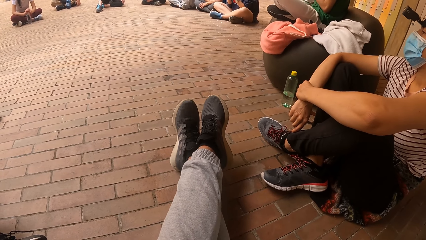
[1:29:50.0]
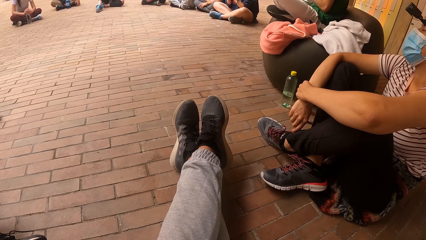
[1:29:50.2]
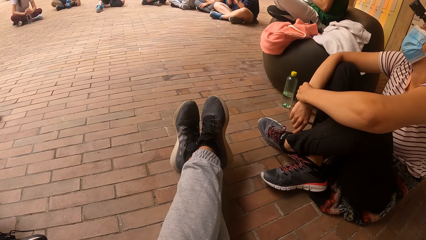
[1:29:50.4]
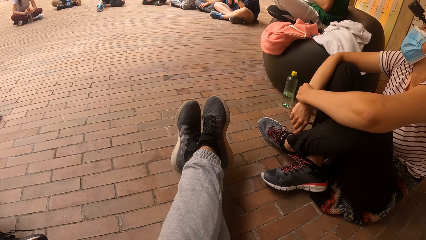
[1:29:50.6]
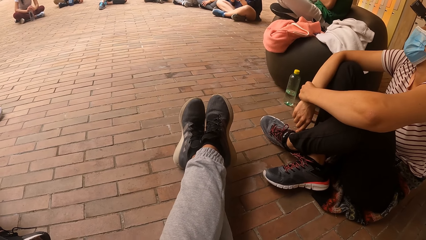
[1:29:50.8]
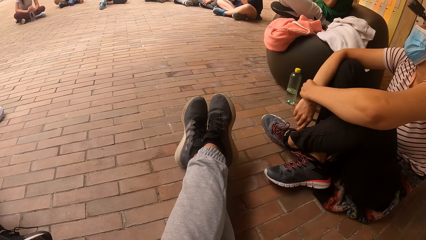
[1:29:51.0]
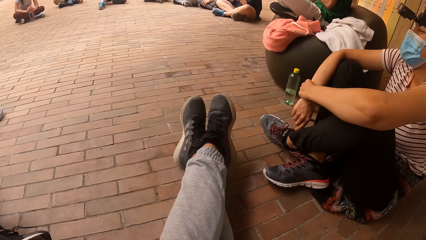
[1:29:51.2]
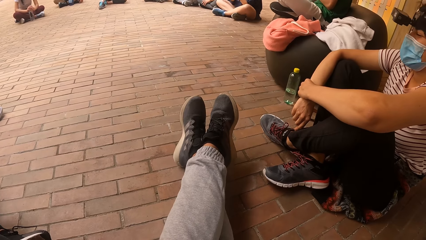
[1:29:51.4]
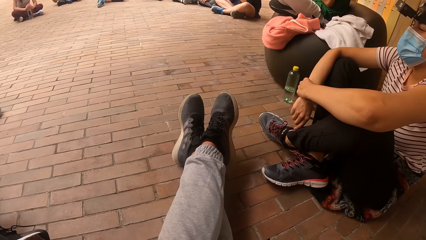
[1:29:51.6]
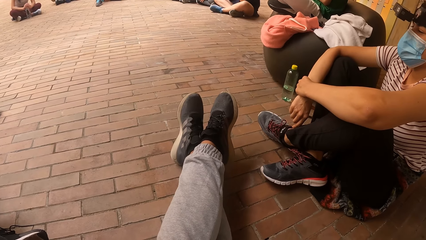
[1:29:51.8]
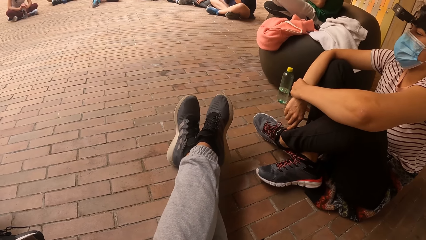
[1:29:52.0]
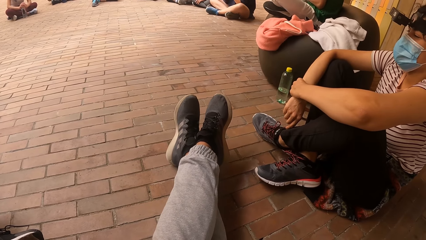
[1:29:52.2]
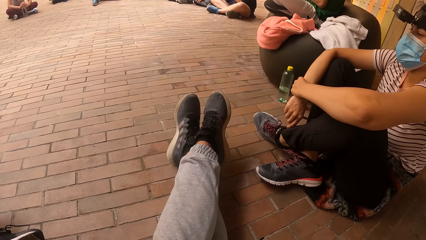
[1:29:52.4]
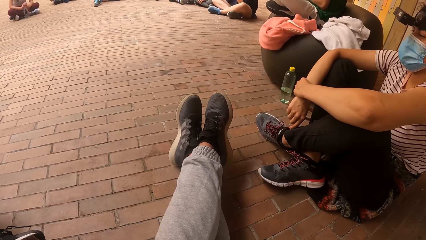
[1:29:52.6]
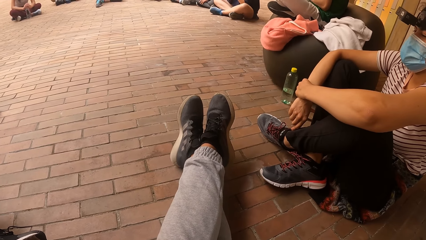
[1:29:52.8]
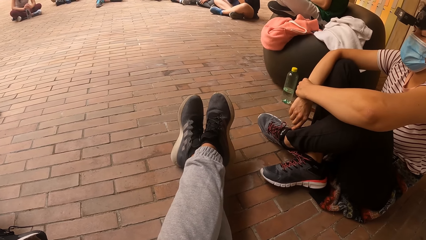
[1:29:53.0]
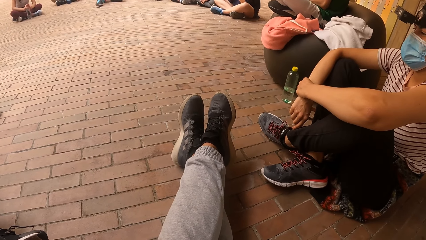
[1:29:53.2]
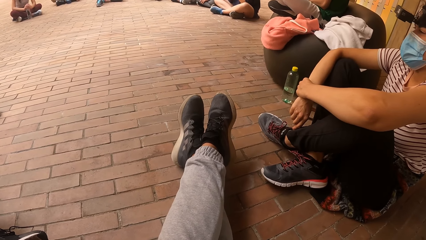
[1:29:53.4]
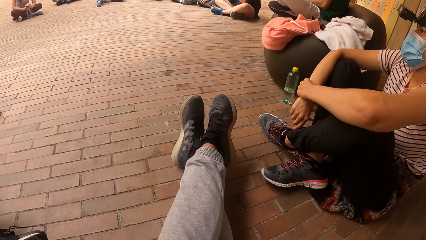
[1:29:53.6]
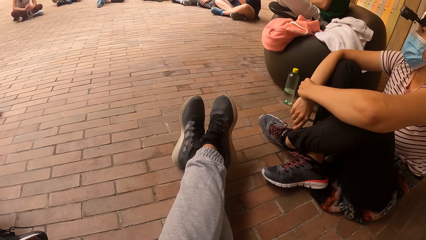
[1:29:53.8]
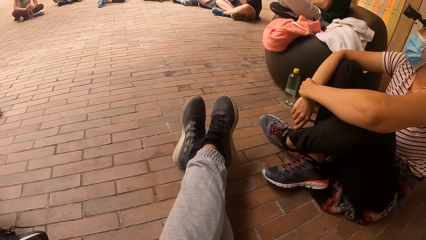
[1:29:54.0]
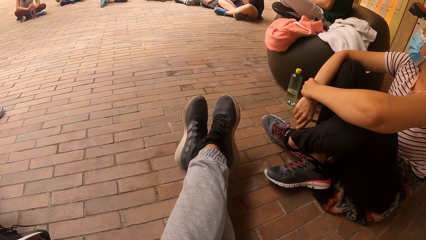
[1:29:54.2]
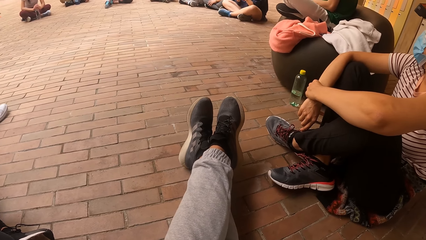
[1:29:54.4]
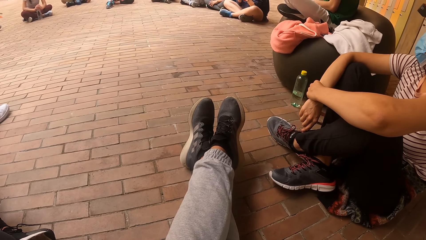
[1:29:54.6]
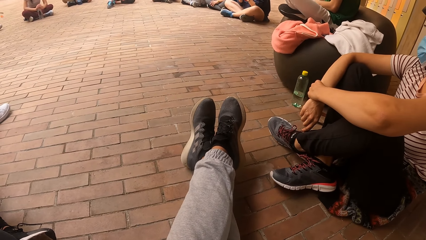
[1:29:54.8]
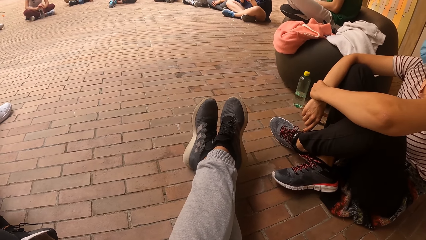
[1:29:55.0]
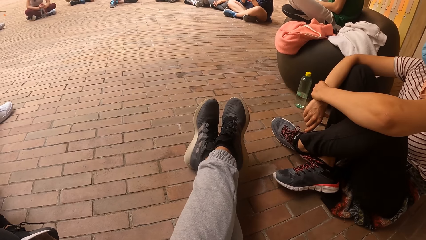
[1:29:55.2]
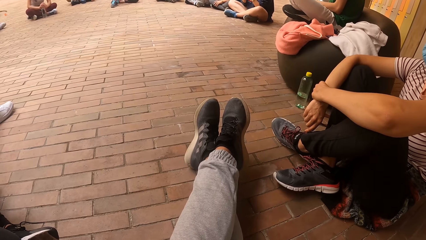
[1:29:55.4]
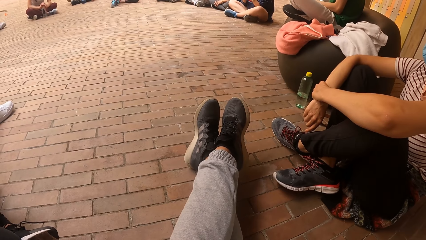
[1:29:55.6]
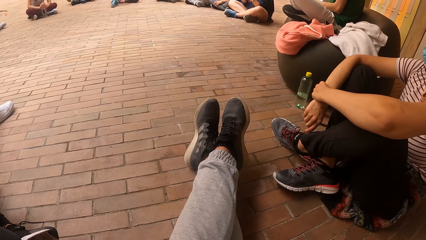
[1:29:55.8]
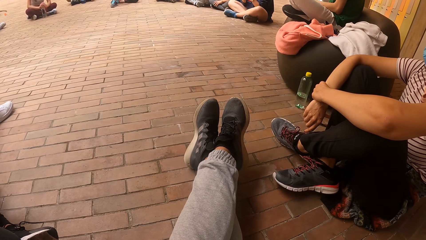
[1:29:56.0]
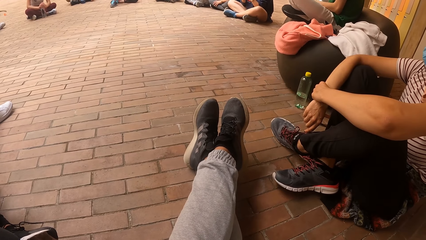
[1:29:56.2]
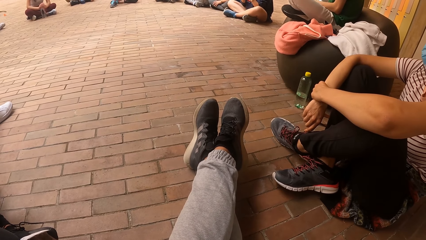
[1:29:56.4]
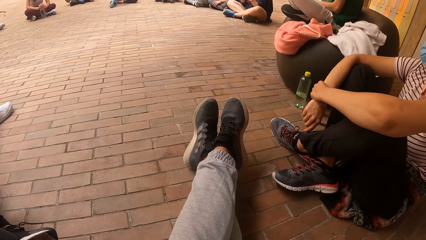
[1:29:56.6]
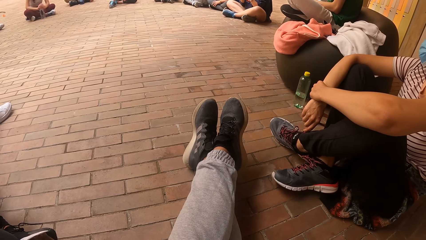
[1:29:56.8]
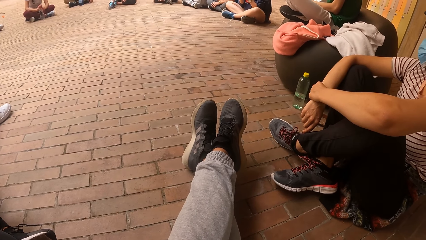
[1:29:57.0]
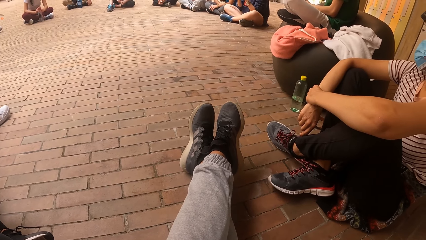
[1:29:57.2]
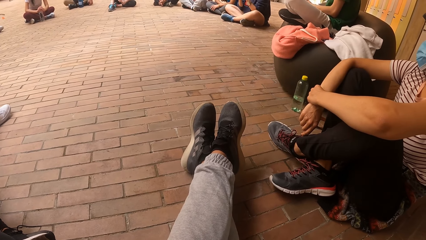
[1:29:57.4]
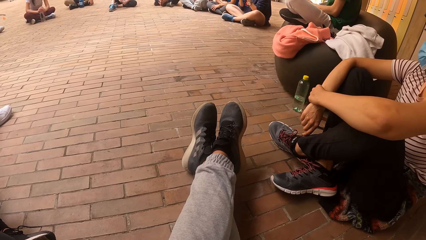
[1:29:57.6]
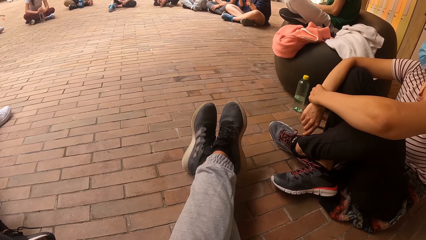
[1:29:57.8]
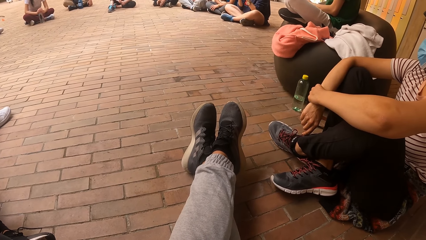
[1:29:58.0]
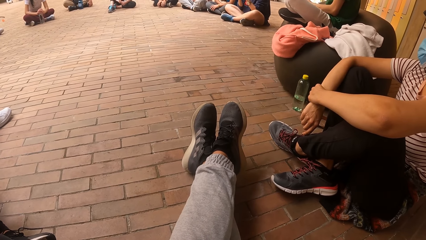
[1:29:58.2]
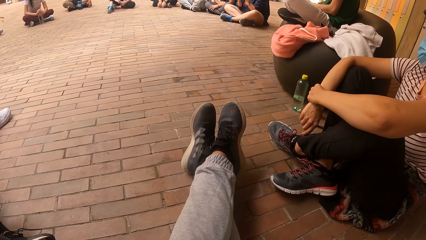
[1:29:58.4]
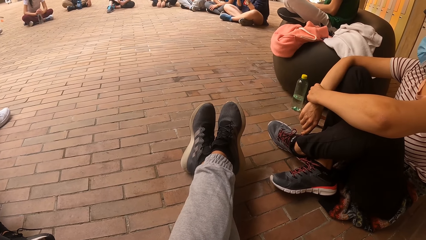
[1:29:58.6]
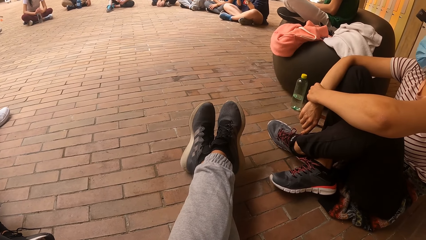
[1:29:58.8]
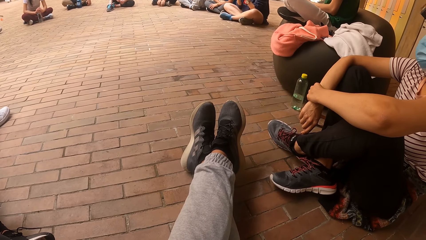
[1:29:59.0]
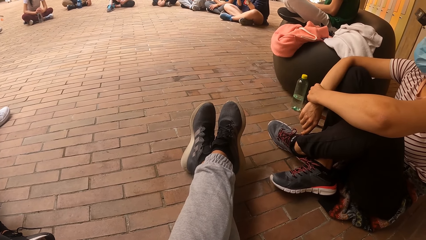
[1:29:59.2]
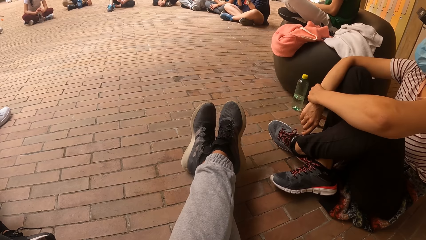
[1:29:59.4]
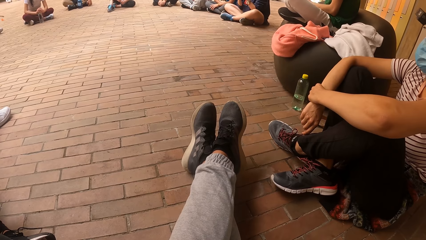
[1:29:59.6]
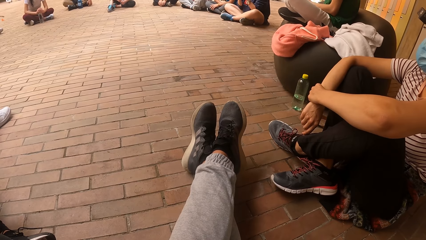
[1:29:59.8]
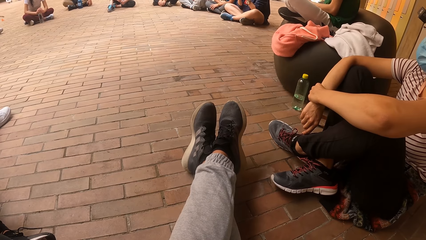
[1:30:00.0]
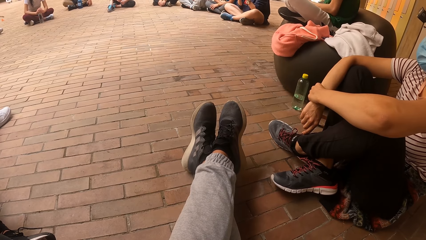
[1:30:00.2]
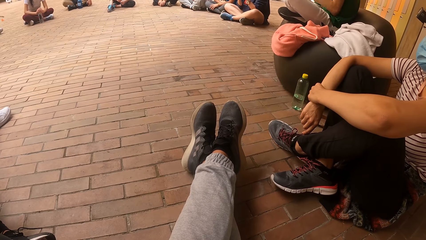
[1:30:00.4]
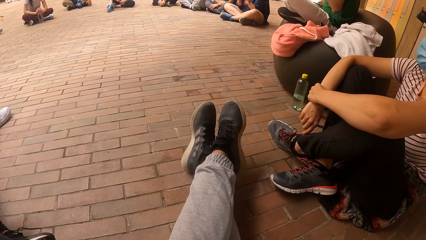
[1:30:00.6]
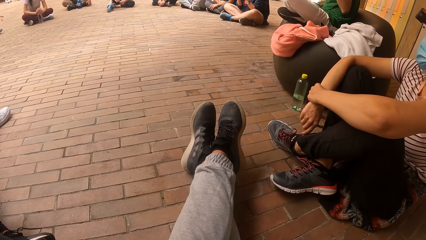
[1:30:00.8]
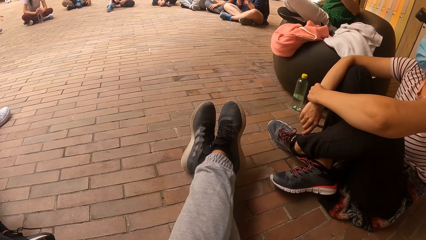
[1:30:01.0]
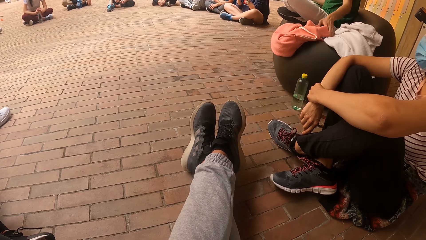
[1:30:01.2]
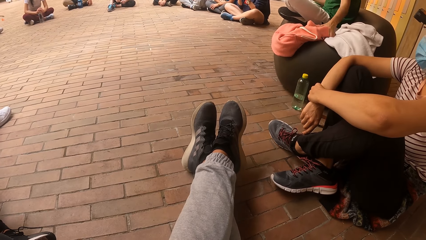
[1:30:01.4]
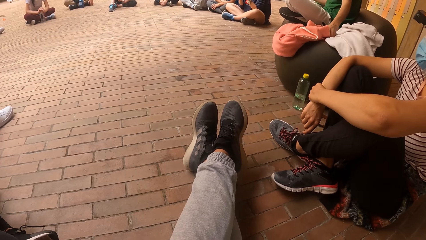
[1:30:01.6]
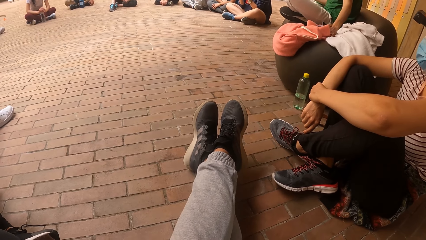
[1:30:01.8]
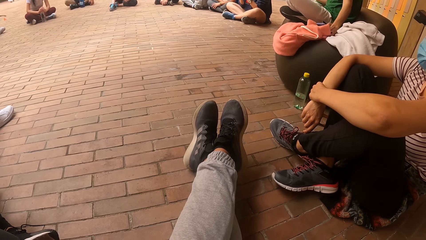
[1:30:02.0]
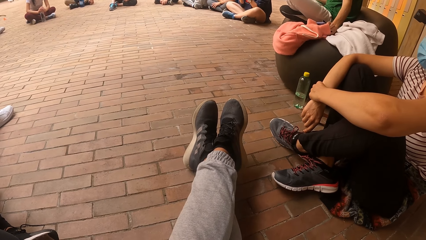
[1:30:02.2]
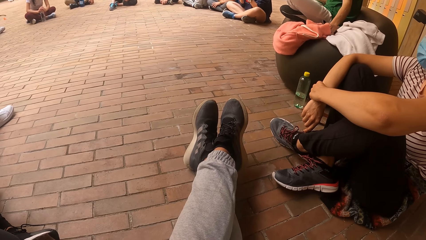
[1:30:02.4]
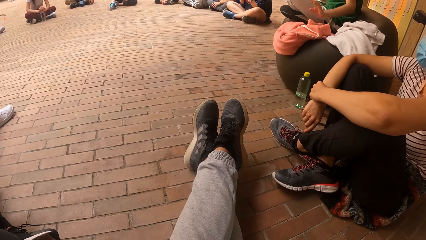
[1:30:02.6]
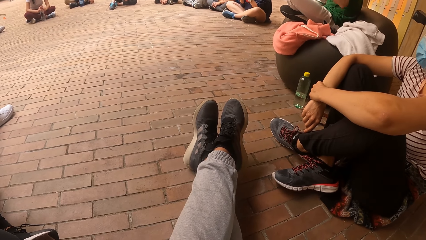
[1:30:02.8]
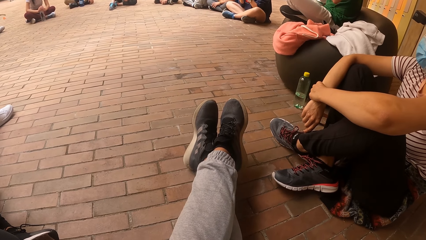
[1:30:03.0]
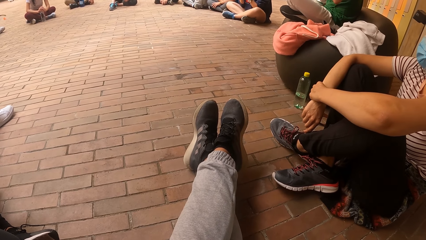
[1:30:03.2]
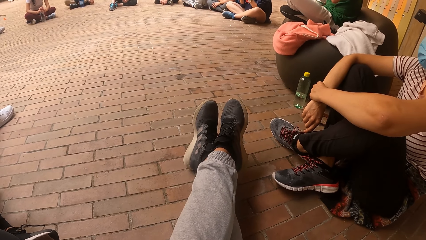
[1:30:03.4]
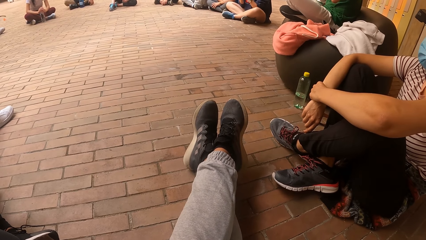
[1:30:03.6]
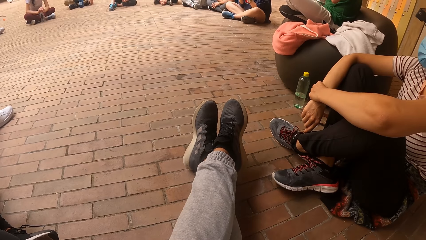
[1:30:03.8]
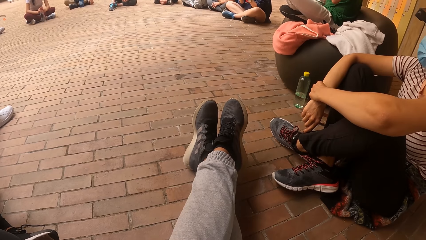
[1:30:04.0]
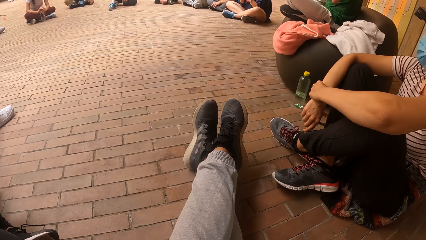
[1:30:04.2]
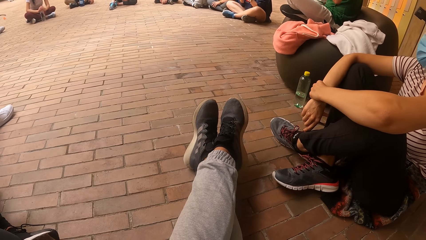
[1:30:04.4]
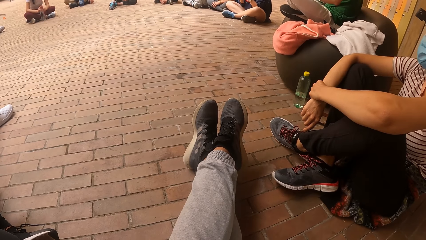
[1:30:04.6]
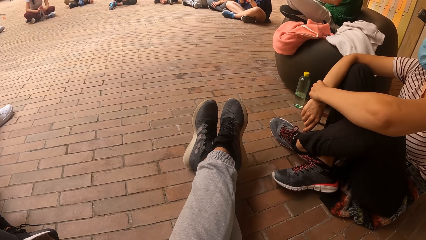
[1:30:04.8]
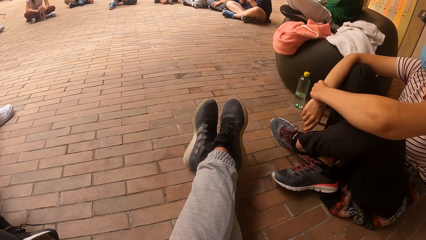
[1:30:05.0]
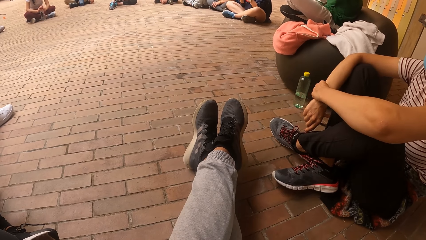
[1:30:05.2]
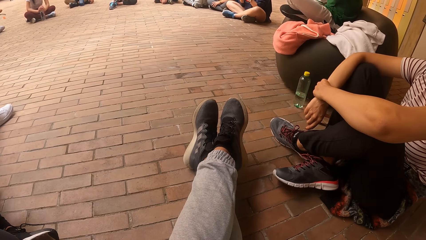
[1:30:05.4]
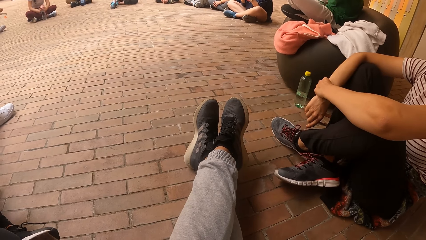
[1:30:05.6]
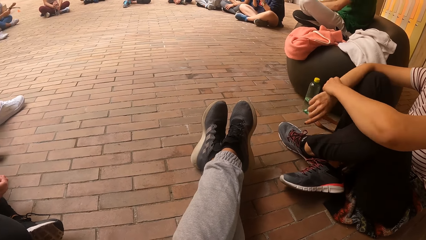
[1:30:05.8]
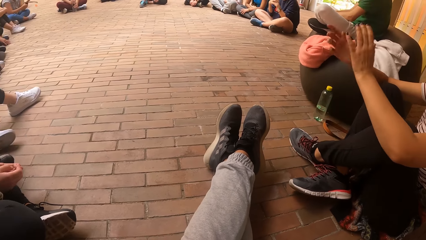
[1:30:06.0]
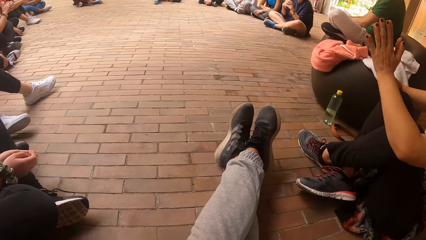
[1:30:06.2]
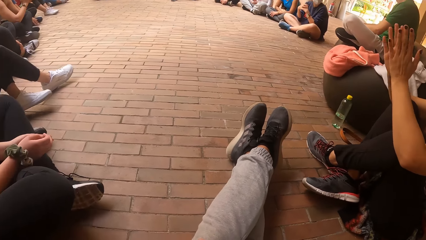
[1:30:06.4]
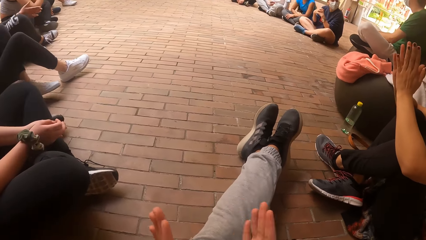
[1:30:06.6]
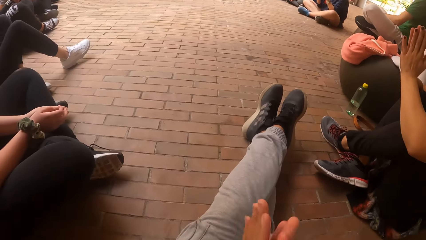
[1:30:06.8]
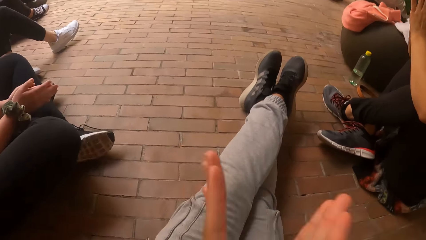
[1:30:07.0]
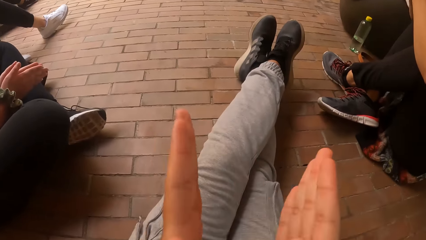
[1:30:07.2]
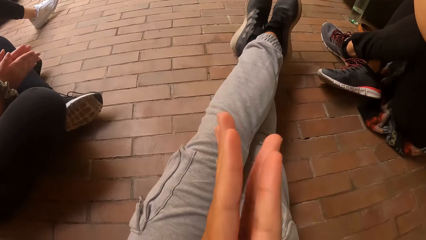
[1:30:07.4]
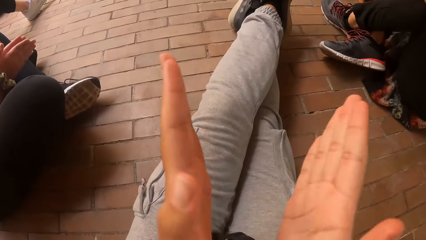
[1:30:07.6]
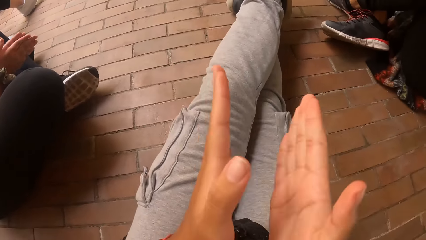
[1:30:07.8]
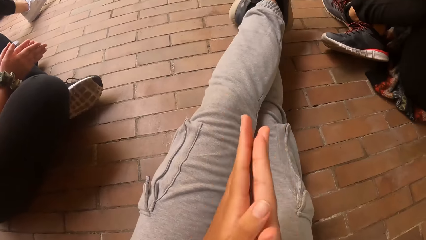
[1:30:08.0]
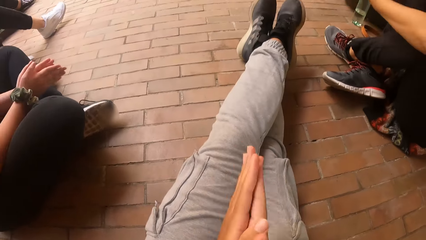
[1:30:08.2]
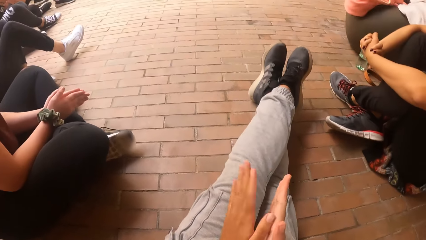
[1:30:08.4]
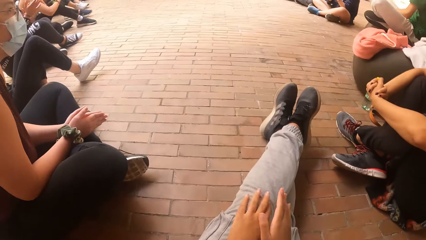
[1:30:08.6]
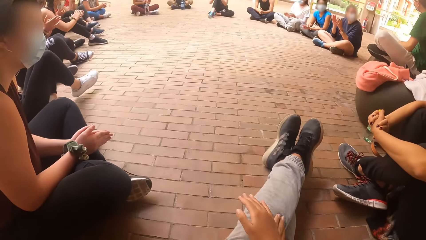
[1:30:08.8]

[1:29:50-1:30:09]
A woman nods her head. Another woman taps on the floor with her hands. The first woman nods her head again. A man interacts with the group of people. The man checks his phone. The first woman claps her hands. The camera wearer claps her hands with the group of people. Another woman claps her hands.
